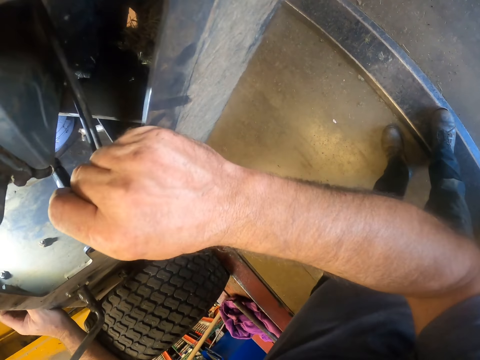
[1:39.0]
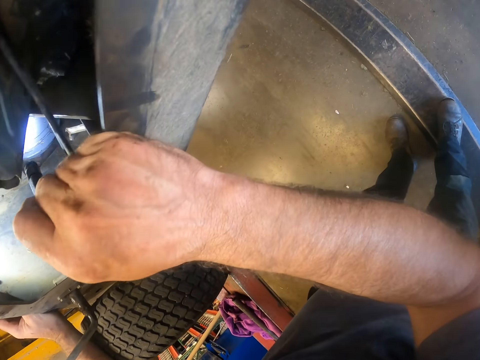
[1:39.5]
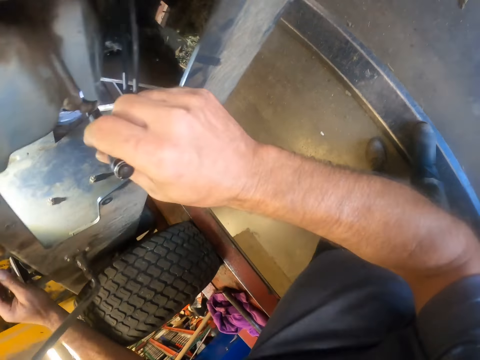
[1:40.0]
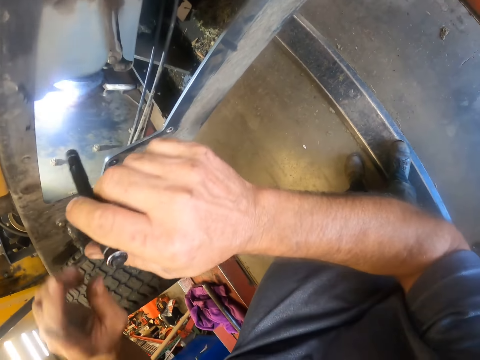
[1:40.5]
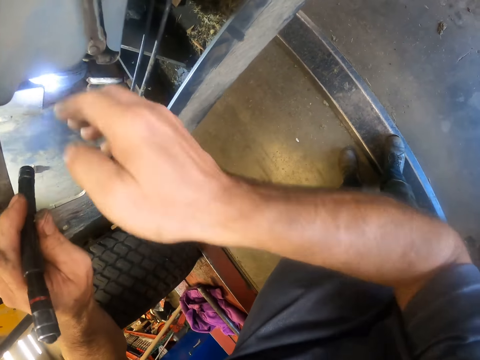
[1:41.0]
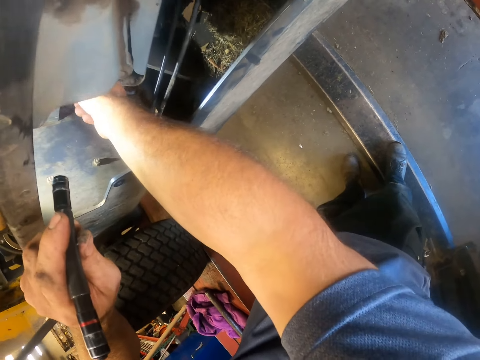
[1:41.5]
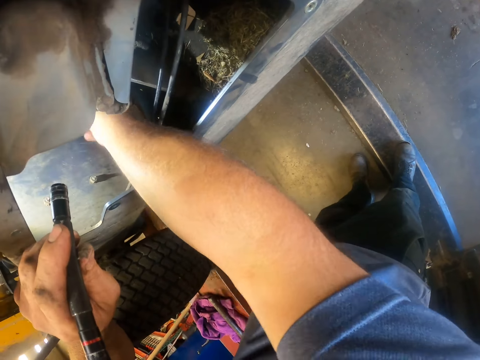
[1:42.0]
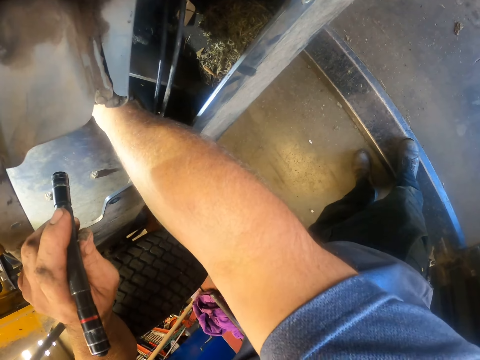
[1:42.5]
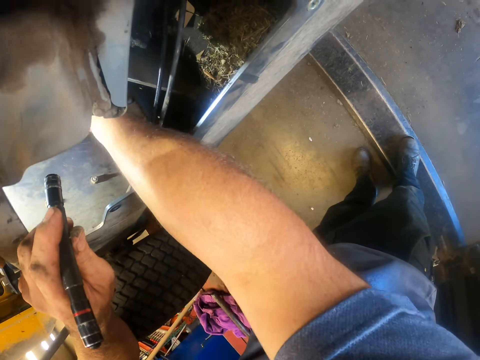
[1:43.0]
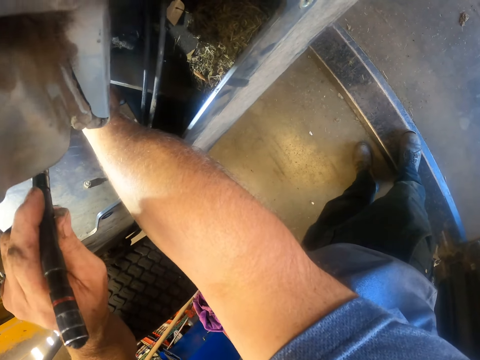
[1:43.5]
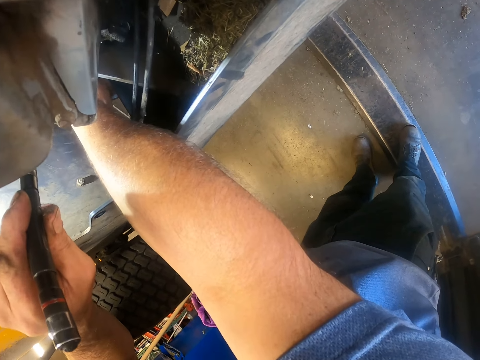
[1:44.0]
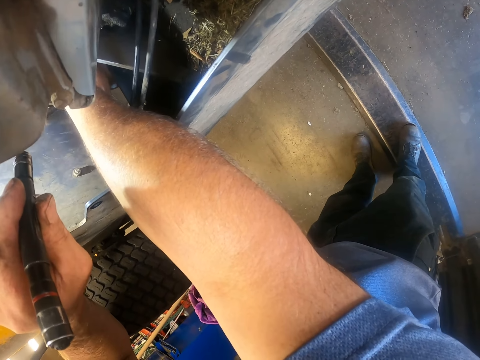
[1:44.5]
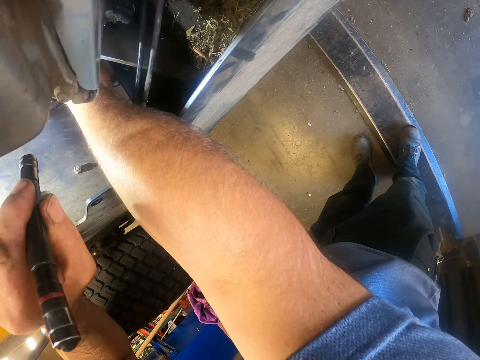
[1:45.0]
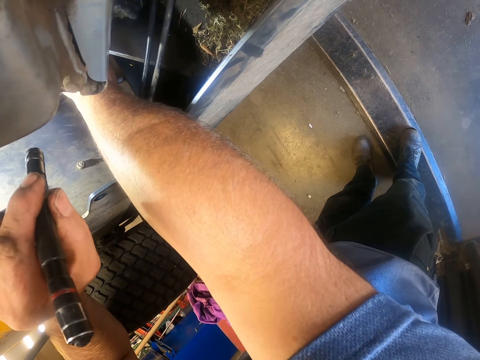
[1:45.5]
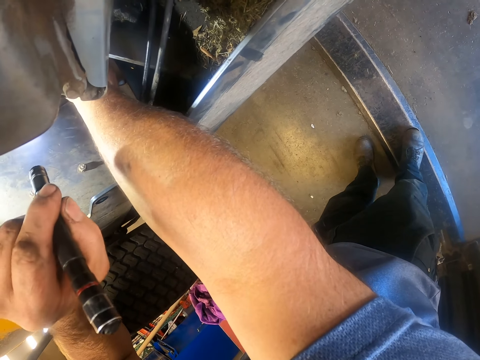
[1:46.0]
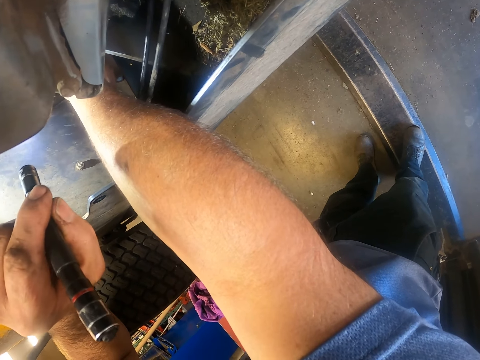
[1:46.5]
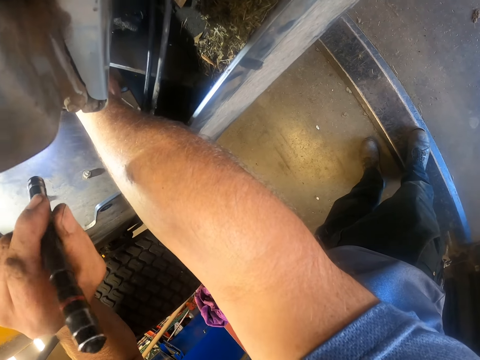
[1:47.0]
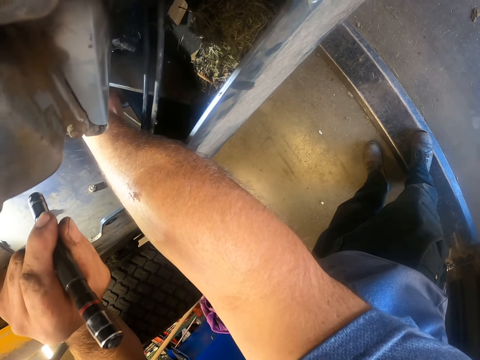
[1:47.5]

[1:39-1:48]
The camera wearer takes out the torch. He passes the torch to his left hand. He puts his right hand into the riding mower. He fixes the lawn mower. He puts the torch into the riding mower.

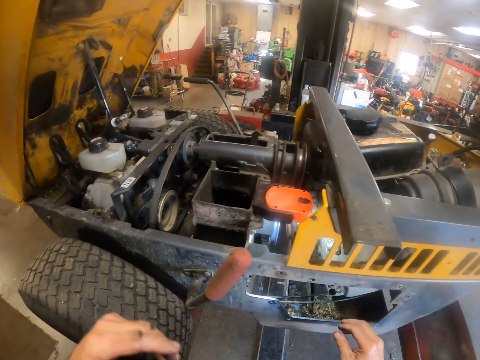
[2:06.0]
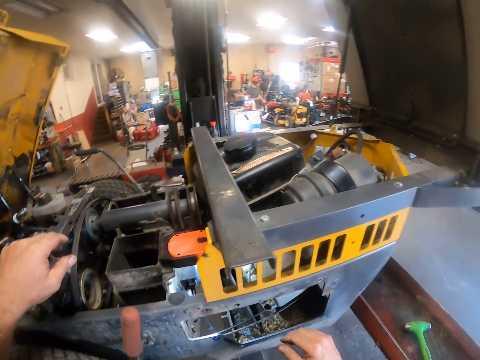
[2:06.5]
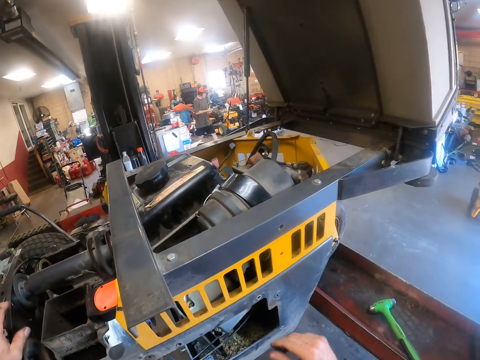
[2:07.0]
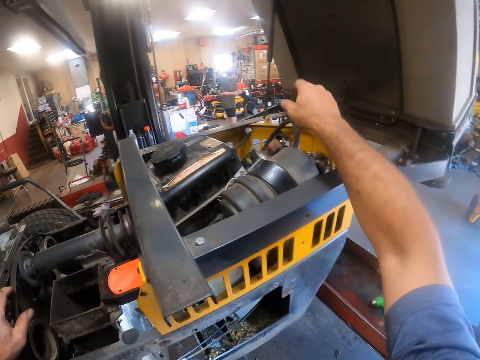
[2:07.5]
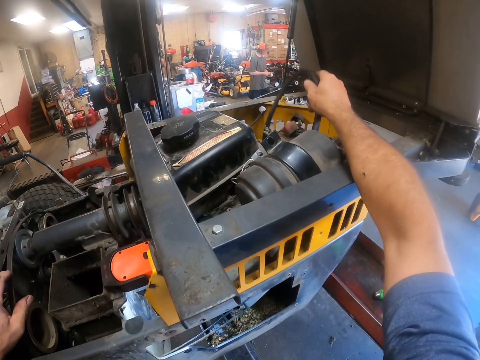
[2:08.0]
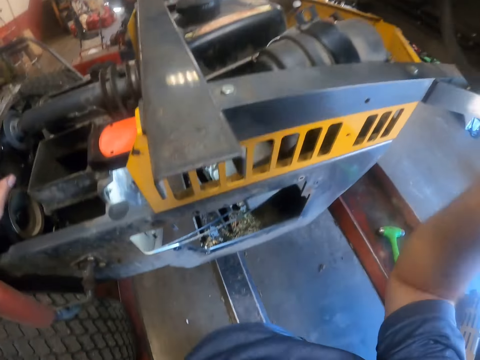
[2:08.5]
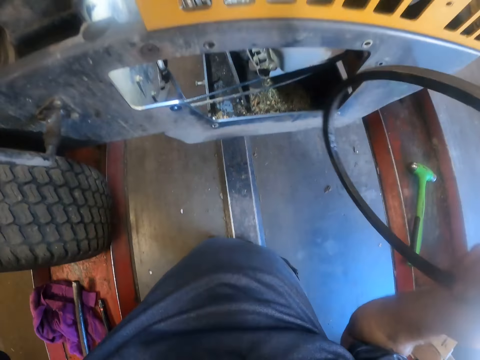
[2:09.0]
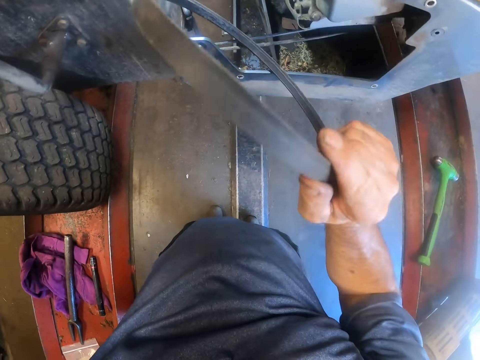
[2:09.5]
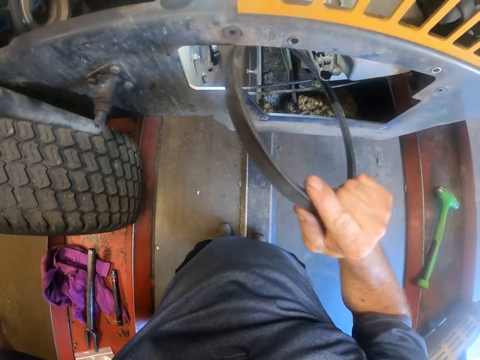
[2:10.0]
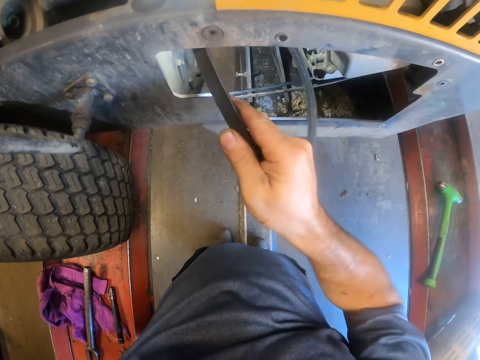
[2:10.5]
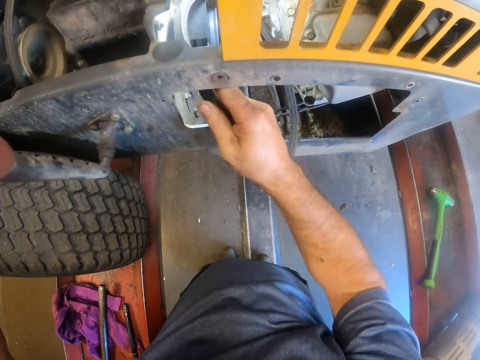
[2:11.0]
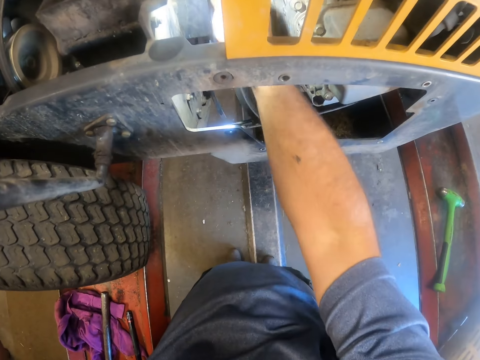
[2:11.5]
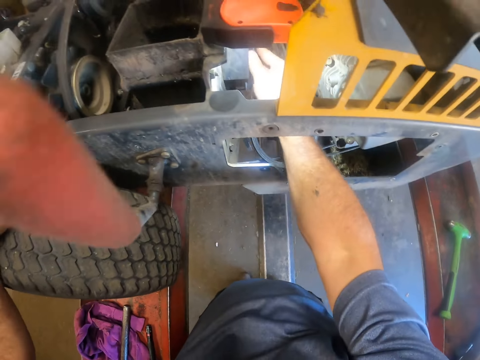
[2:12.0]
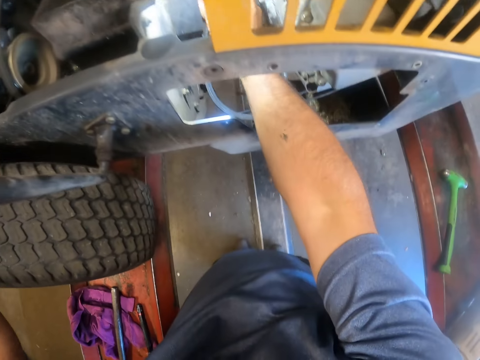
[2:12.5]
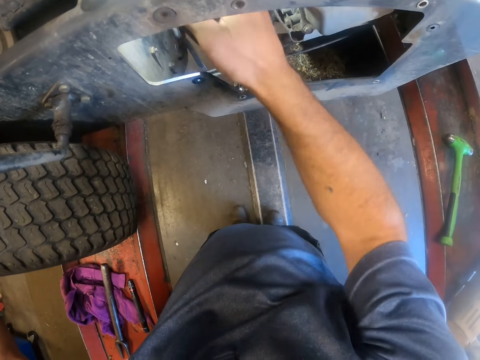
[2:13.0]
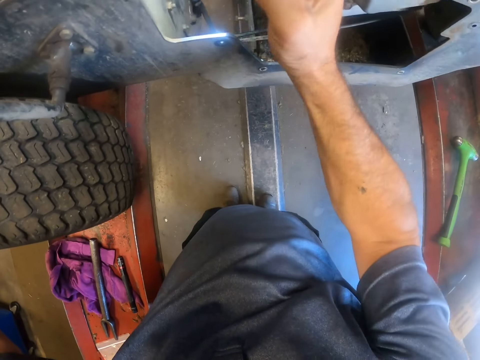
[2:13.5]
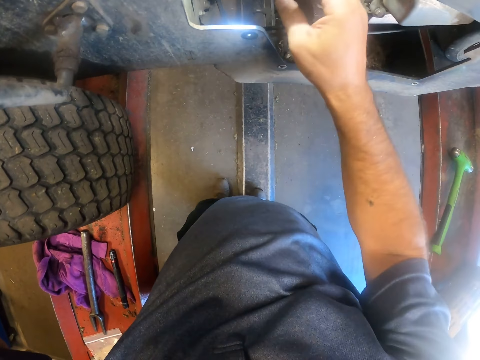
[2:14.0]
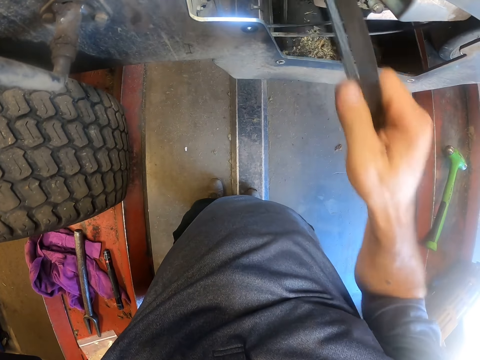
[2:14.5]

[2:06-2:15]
The camera wearer places his left hand on another fan belt on the riding mower. A man walks around the room. The camera wearer picks up a fan belt from the top of the riding mower with his right hand. He puts the fan belt into the riding mower. He fixes the lawn mower. He pulls out the fan belt.

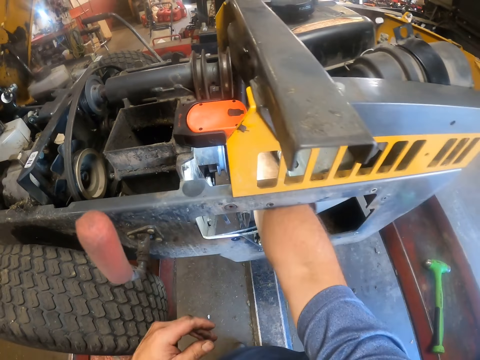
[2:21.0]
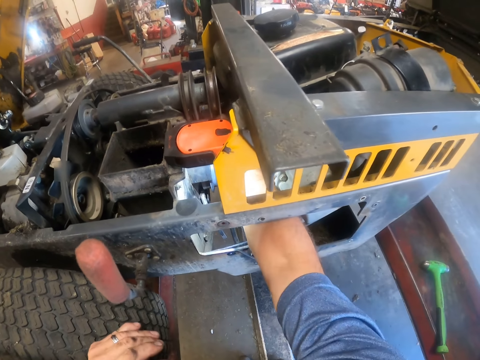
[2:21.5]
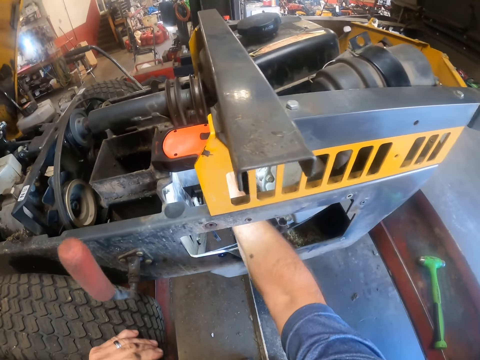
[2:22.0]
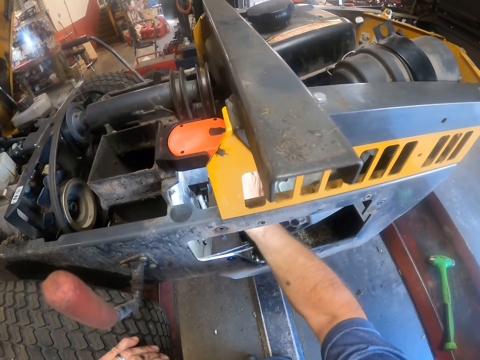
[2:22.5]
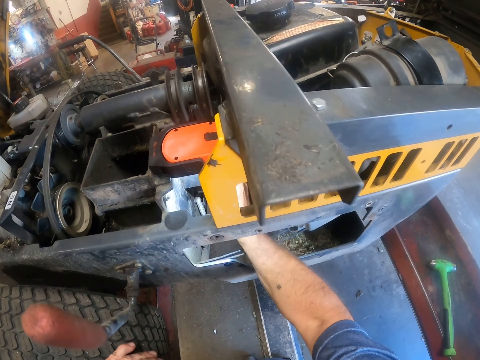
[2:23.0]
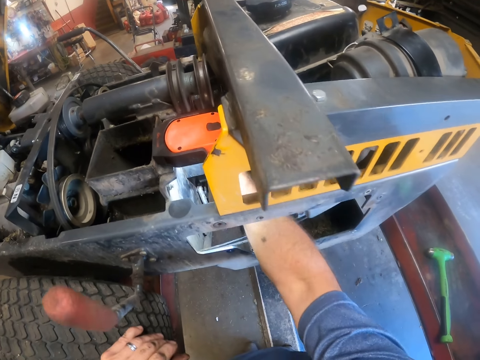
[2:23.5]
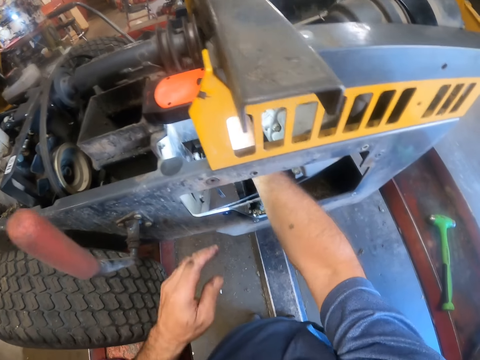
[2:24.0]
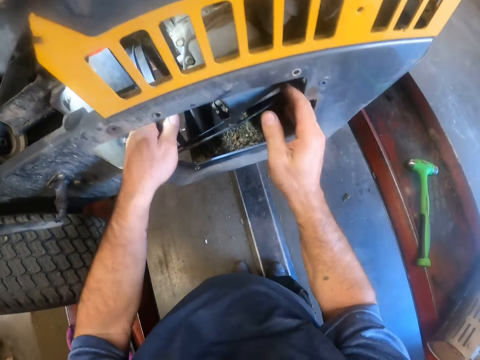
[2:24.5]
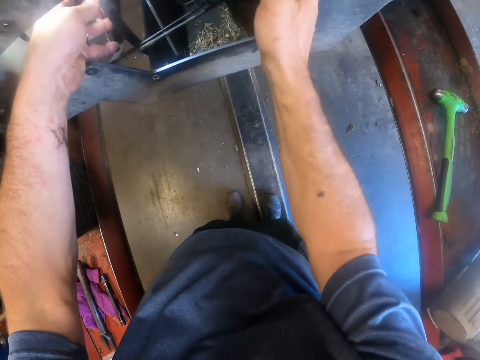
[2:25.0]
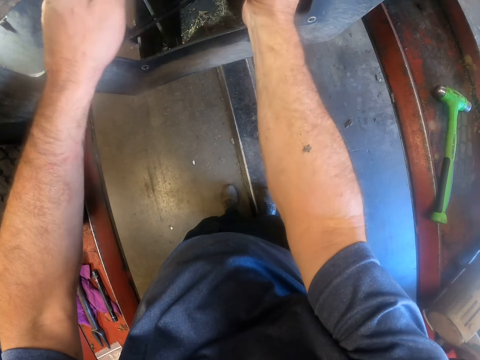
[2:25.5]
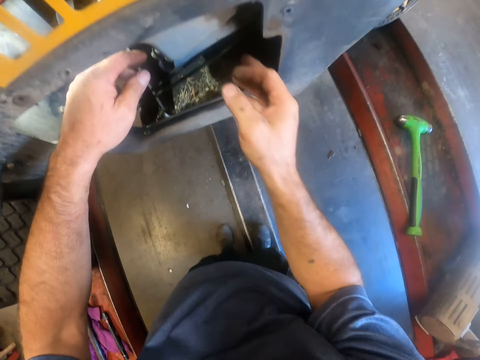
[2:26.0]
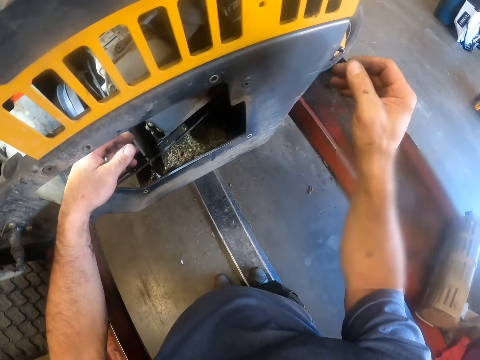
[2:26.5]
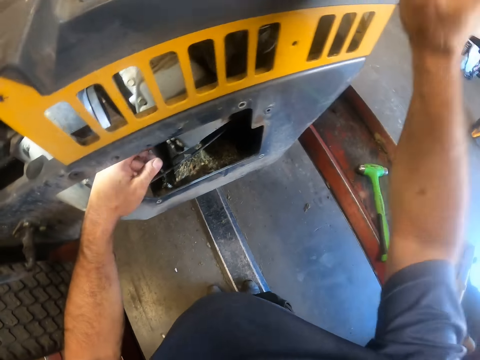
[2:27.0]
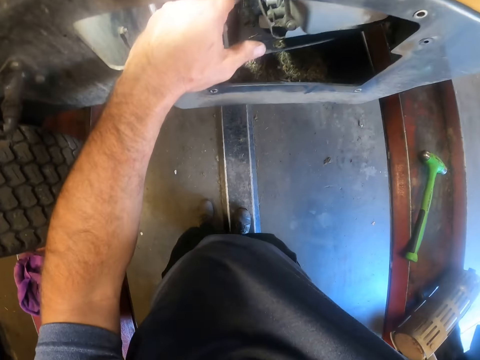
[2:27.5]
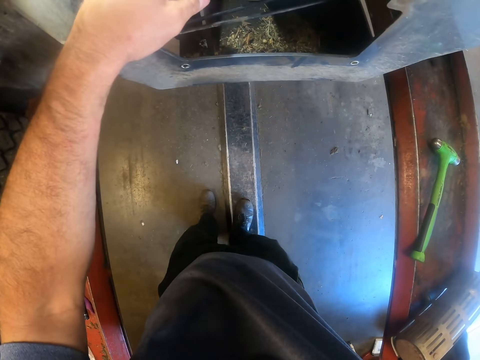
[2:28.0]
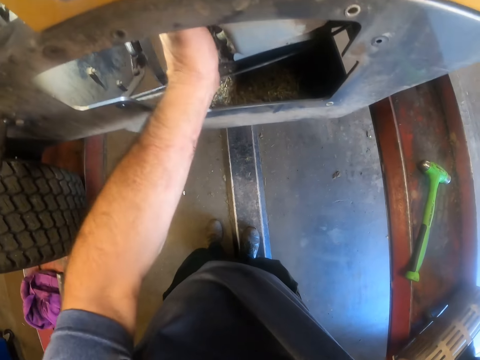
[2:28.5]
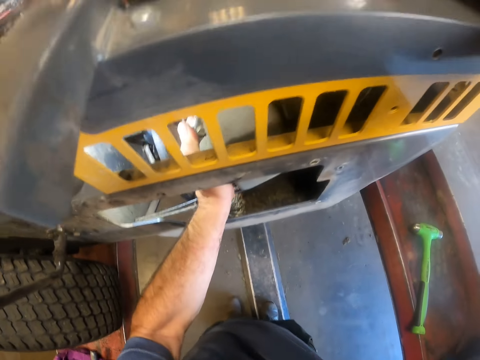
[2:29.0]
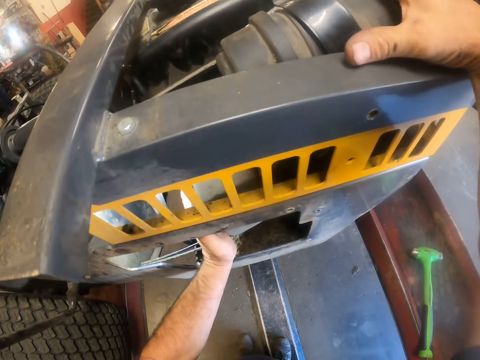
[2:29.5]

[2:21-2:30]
The camera wearer places his left hand on the tyre. He fixes the fan belt with his right hand. He puts his left hand into the riding mower.
